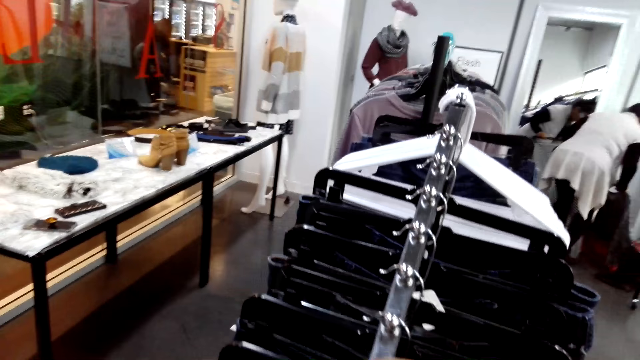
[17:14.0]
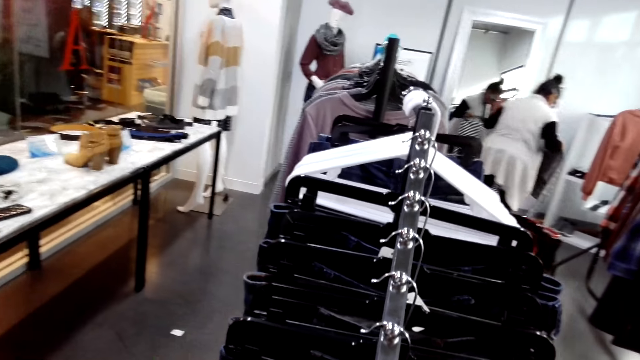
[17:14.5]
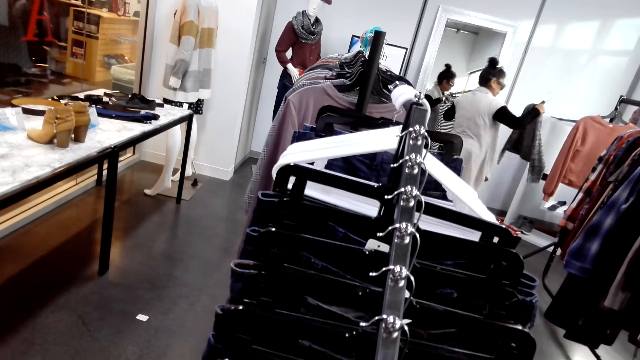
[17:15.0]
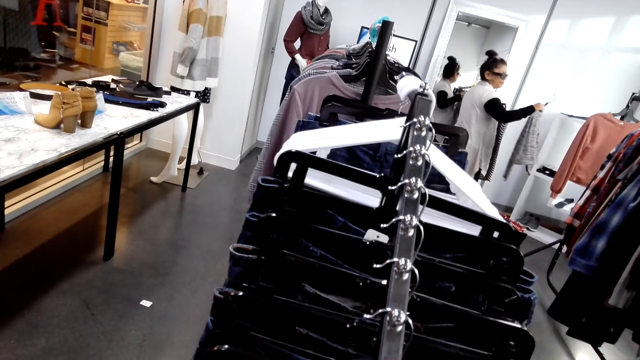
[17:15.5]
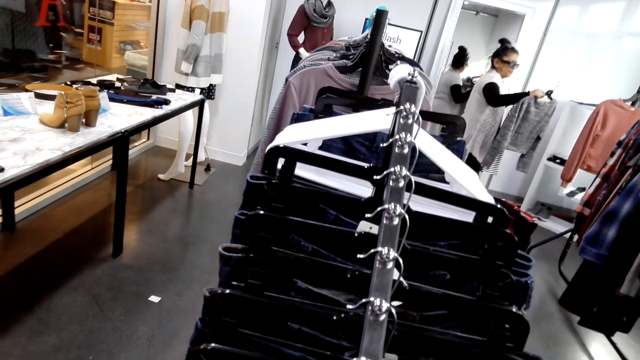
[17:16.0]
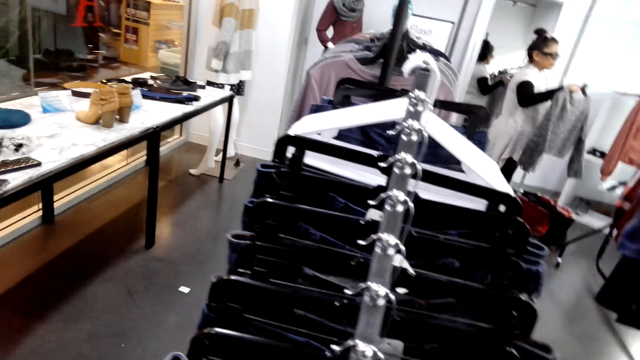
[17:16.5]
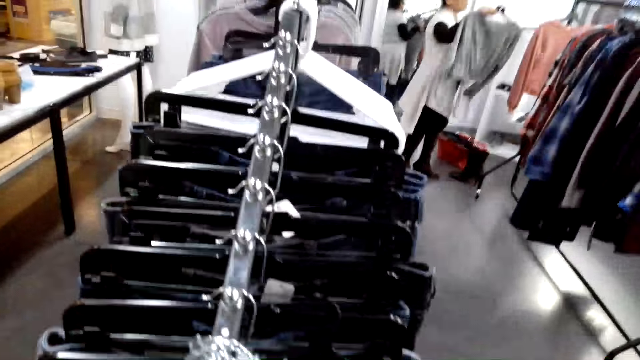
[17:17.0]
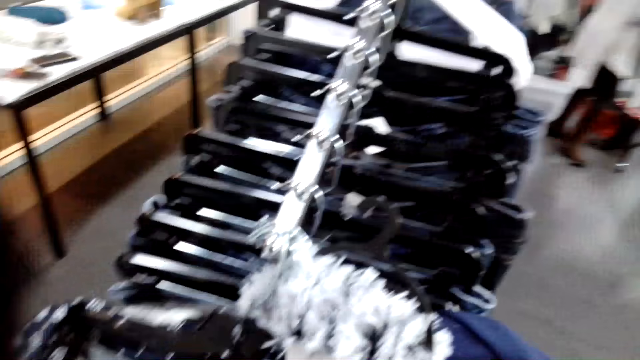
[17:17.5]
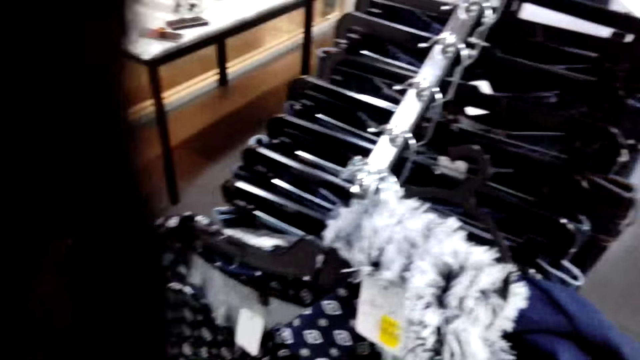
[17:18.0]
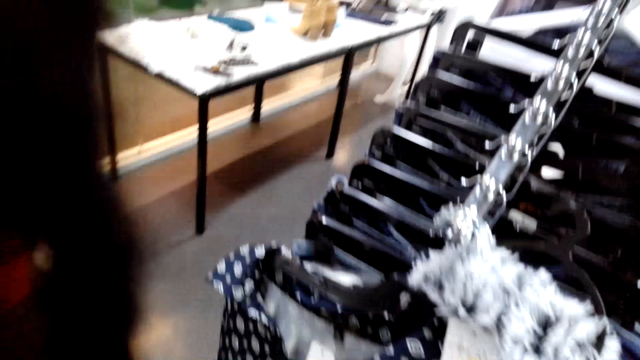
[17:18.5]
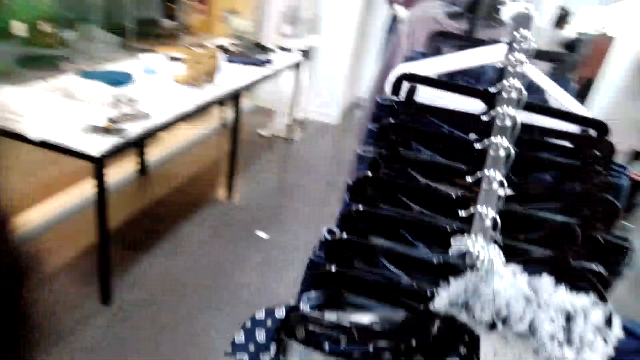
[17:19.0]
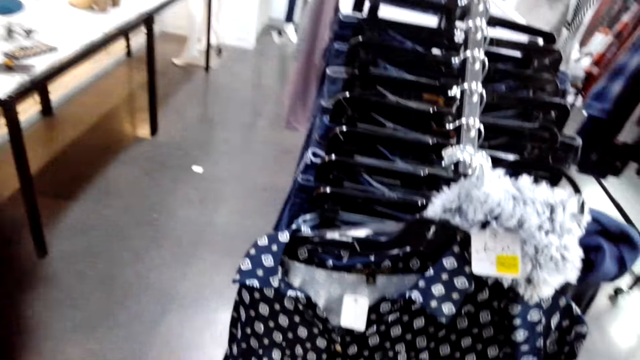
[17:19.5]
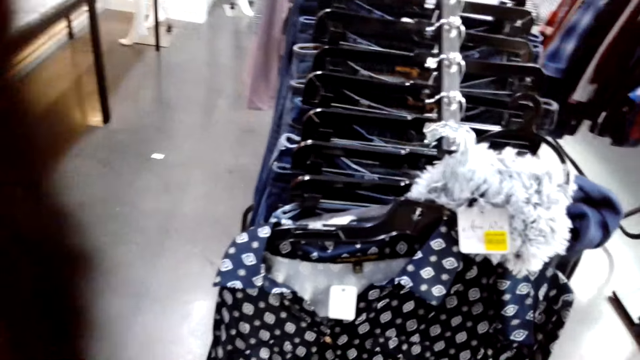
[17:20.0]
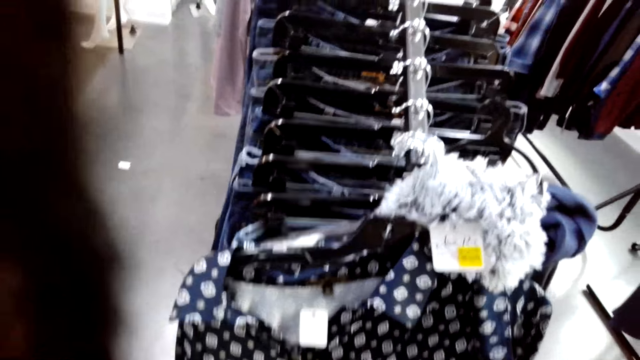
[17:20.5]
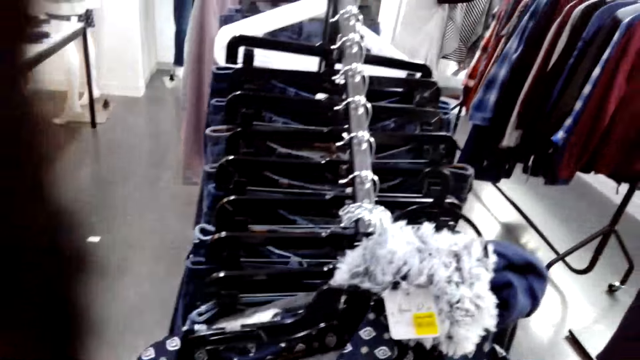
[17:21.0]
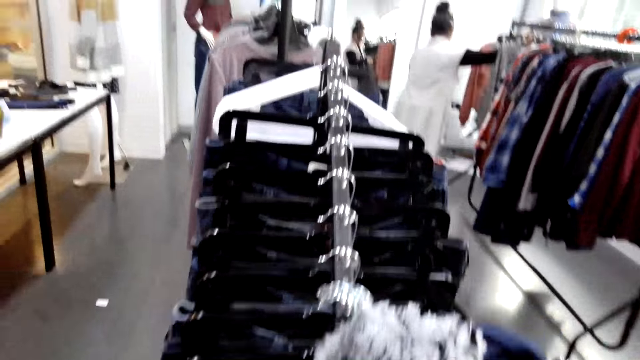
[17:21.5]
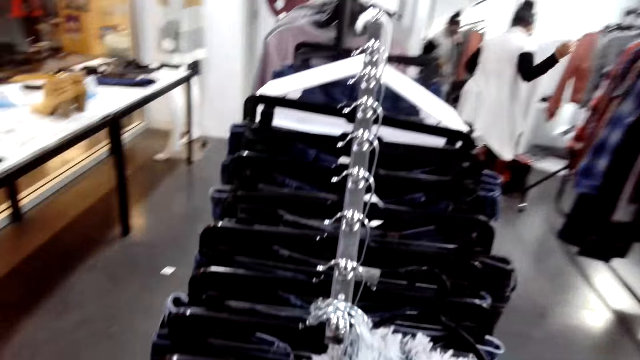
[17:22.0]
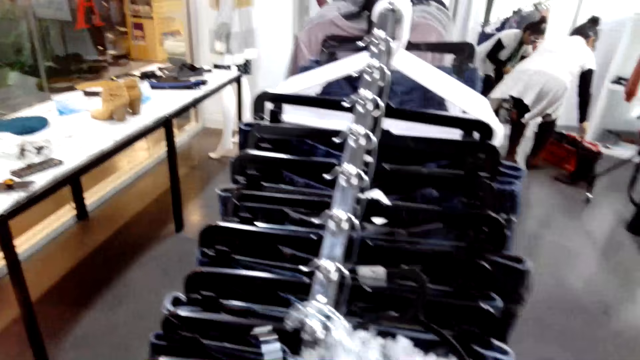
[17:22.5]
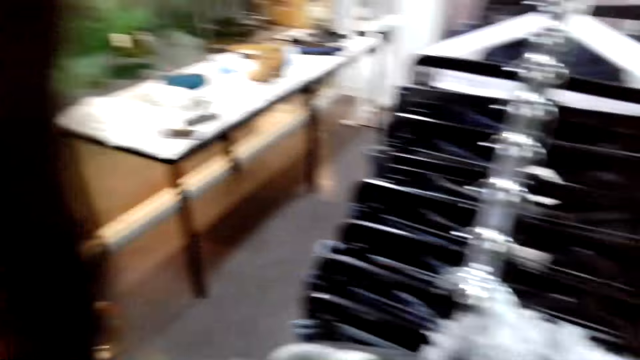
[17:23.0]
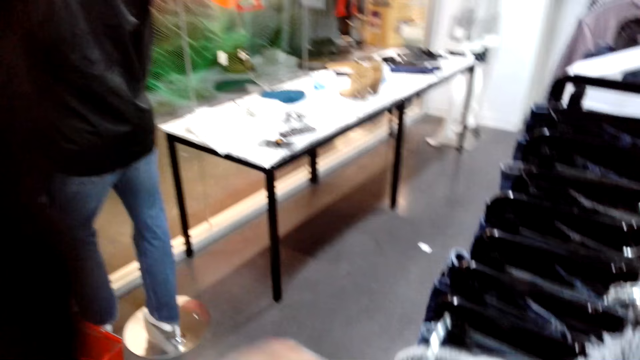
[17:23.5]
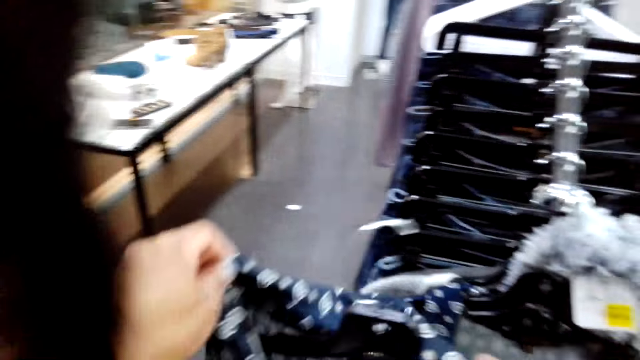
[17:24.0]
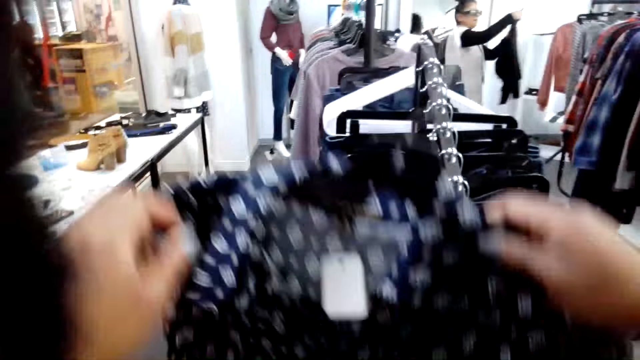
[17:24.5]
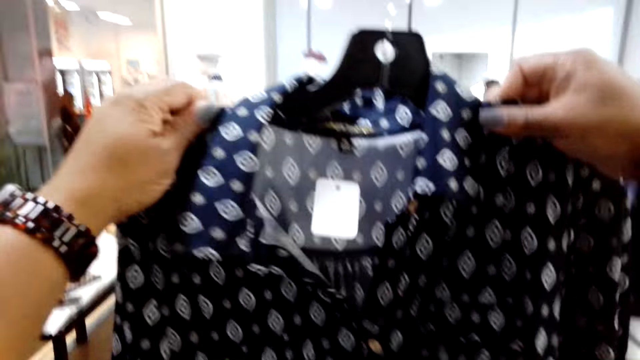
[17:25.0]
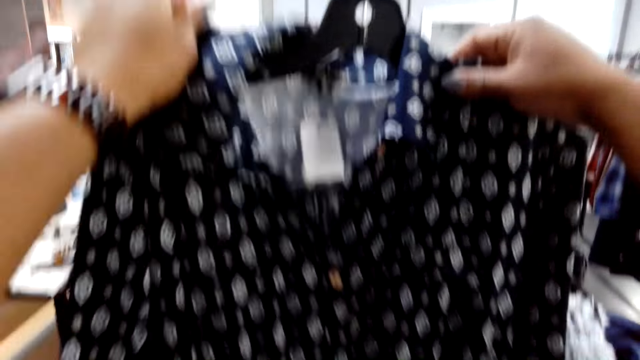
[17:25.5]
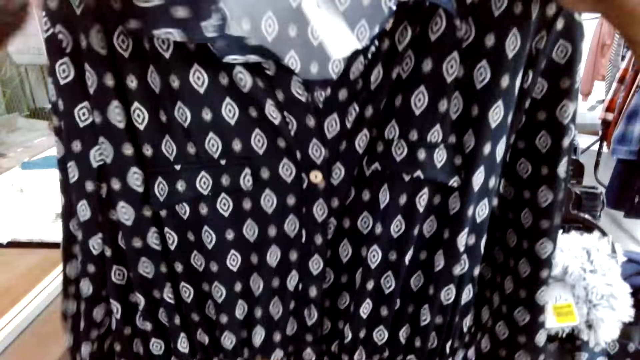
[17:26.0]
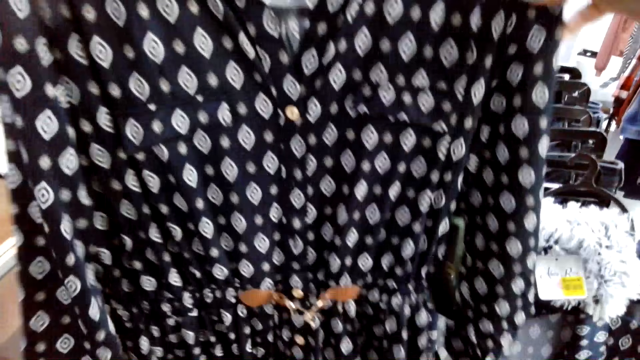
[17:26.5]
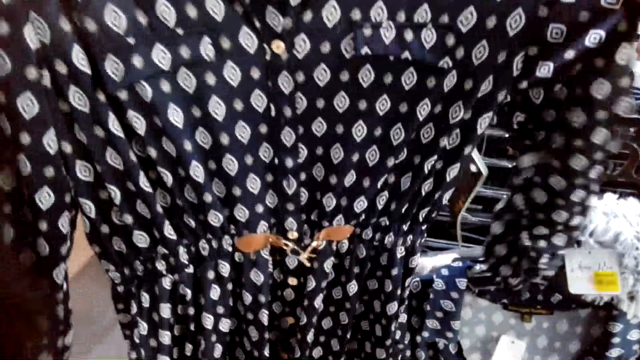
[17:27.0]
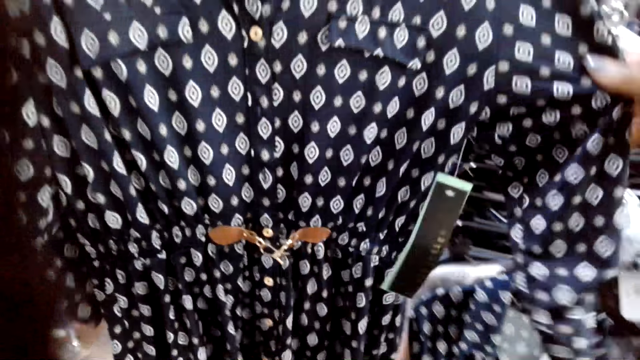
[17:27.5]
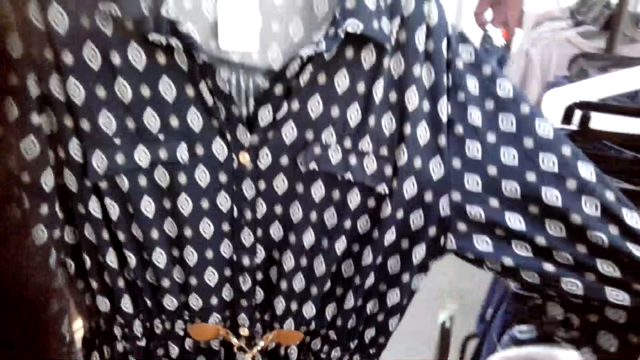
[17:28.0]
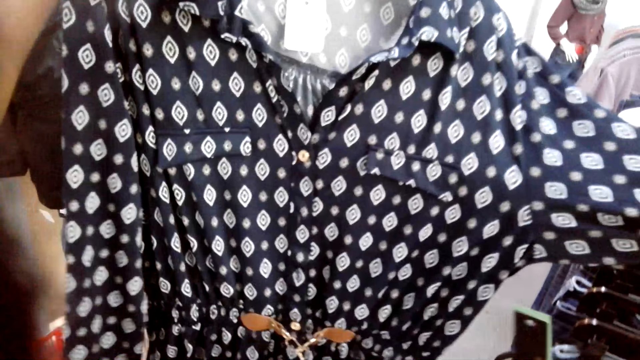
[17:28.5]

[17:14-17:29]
A woman puts a cardigan on the display rack. The woman holds clothes on hangers. The camera wearer turns to the side. They examine a dress. They hold a cloth on a hanger.

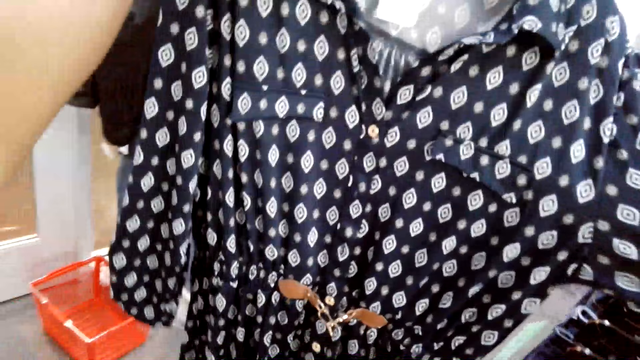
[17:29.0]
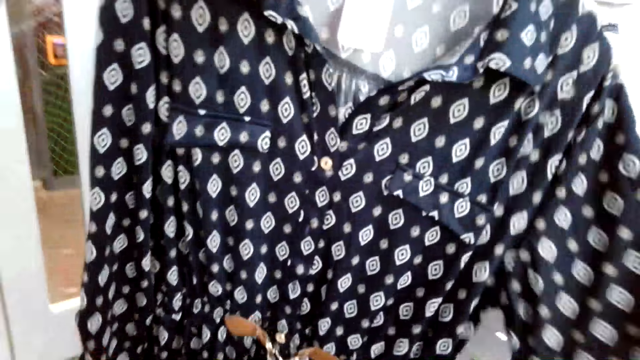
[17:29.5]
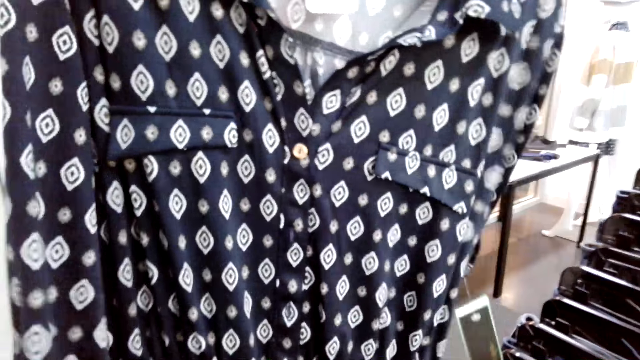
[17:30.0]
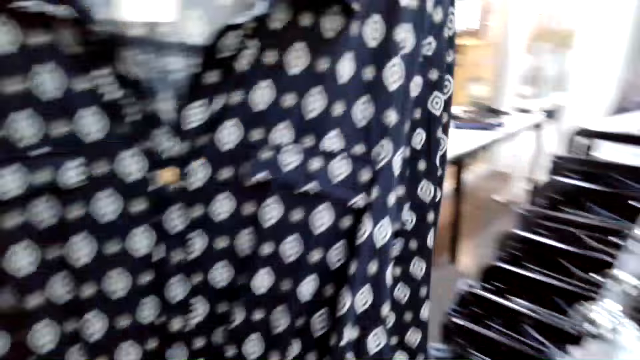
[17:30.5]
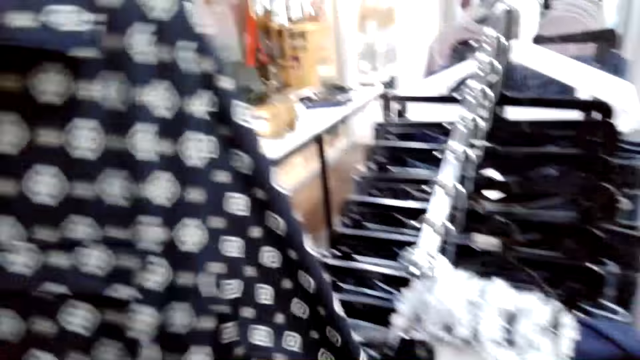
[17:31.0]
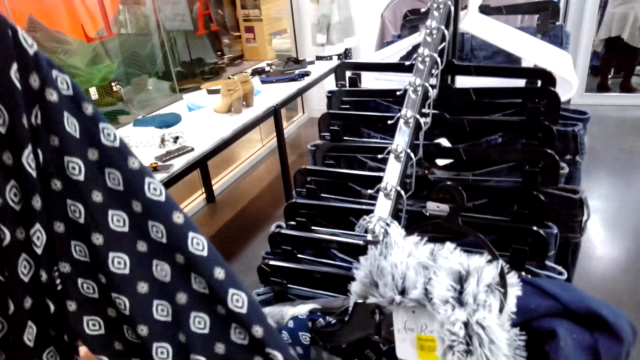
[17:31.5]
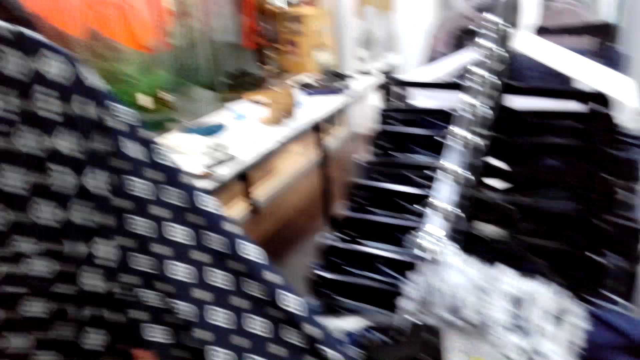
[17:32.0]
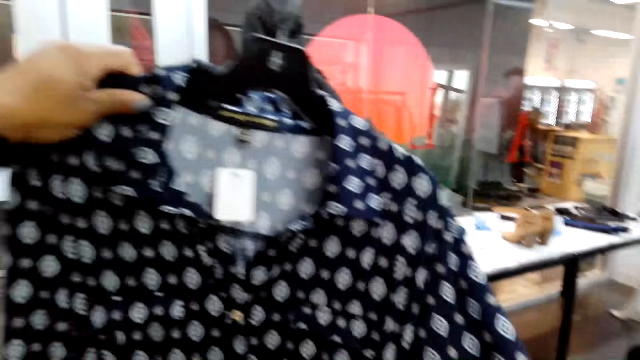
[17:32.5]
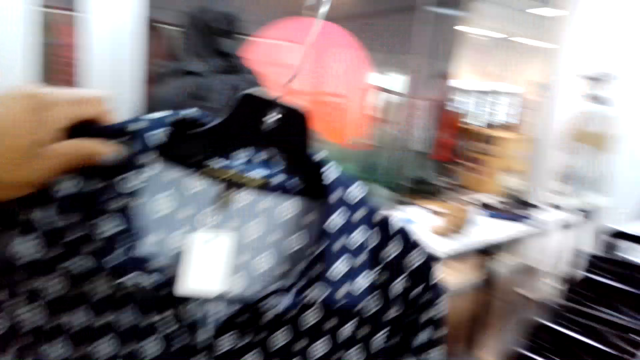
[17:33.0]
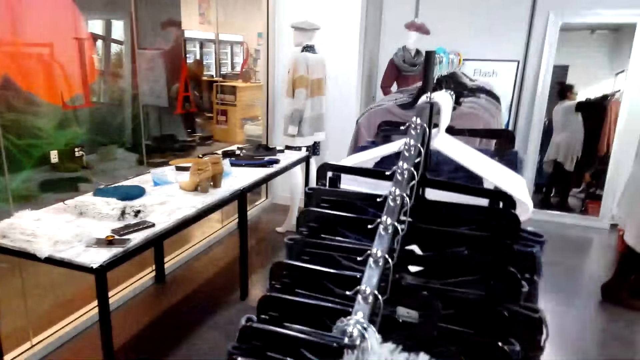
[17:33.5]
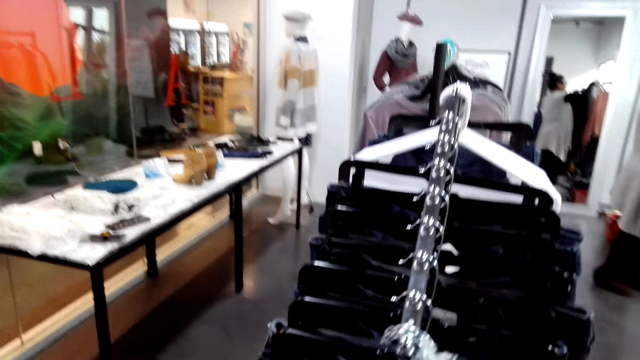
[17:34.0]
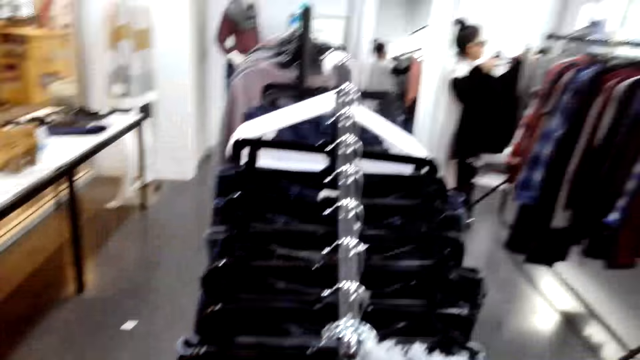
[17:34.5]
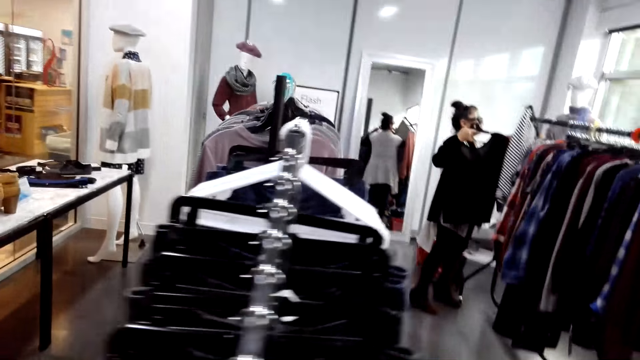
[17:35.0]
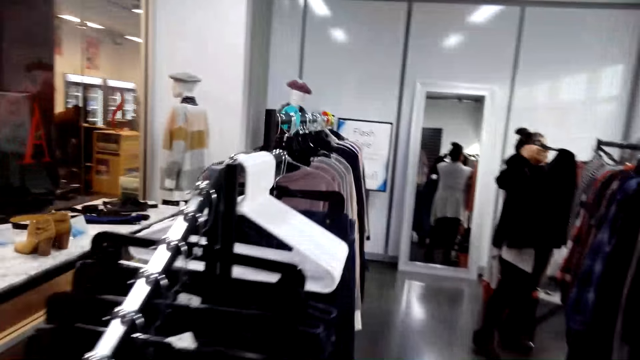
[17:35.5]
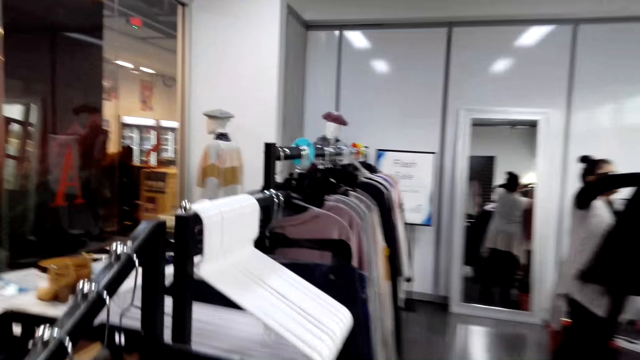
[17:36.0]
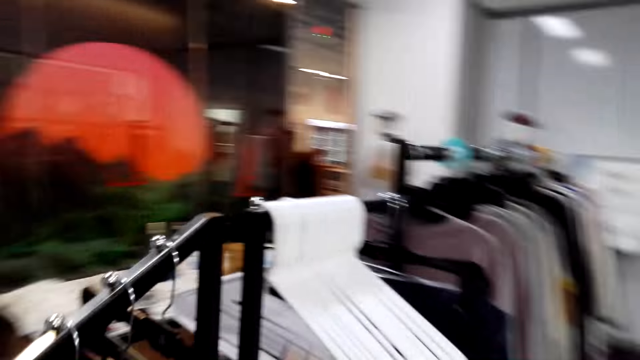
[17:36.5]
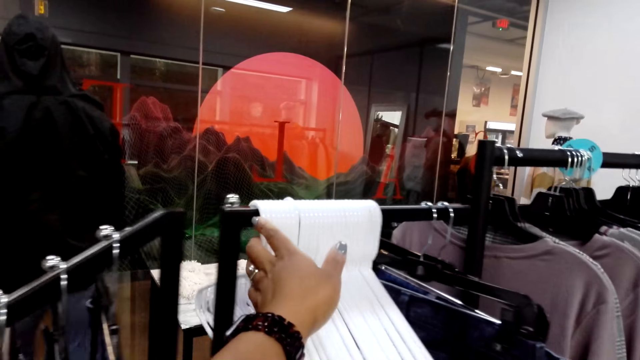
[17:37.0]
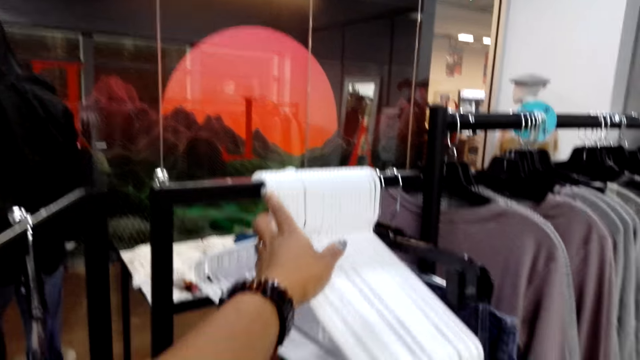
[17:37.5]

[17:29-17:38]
The camera wearer turns to the side. A man holds clothes on hangers. The camera wearer walks around.
